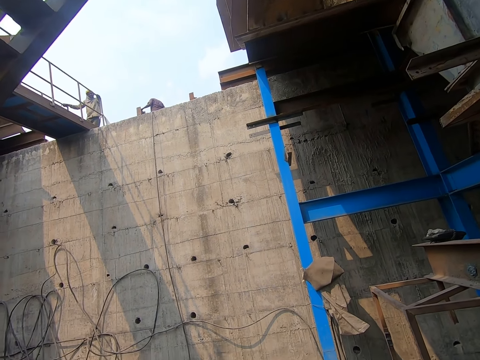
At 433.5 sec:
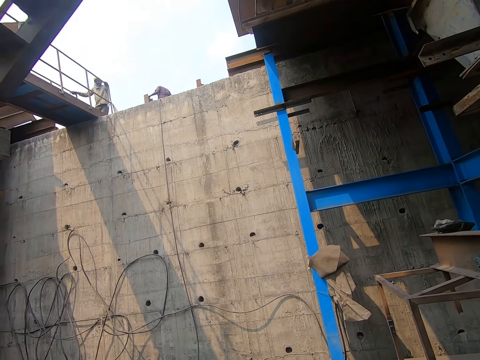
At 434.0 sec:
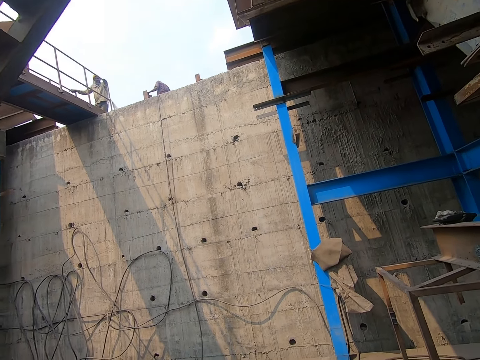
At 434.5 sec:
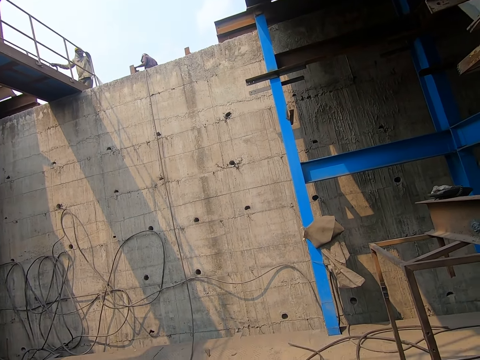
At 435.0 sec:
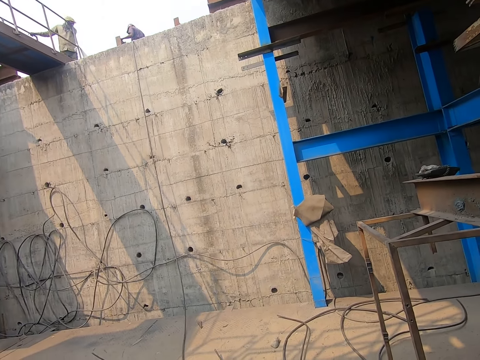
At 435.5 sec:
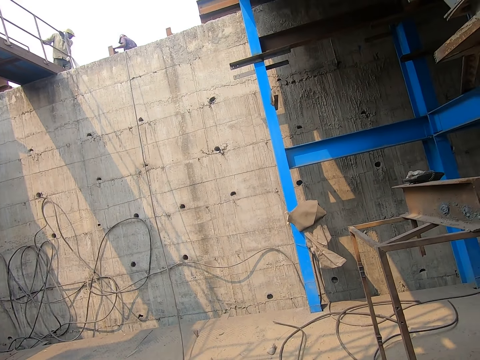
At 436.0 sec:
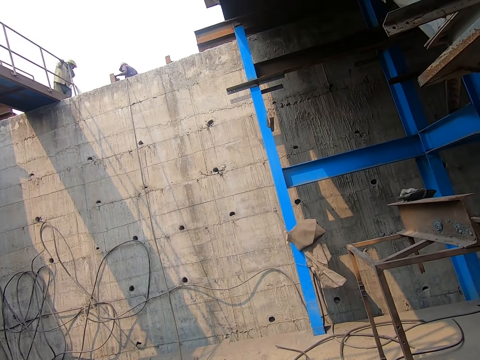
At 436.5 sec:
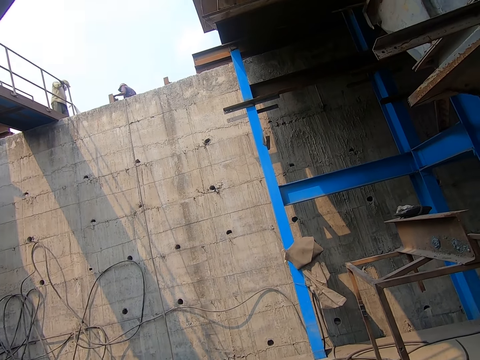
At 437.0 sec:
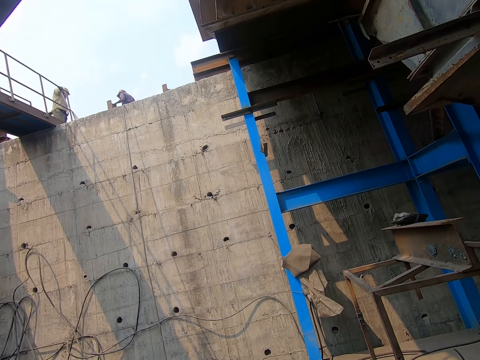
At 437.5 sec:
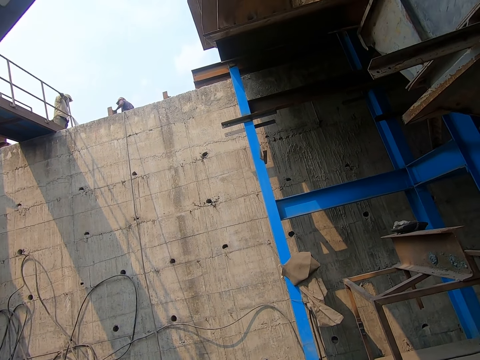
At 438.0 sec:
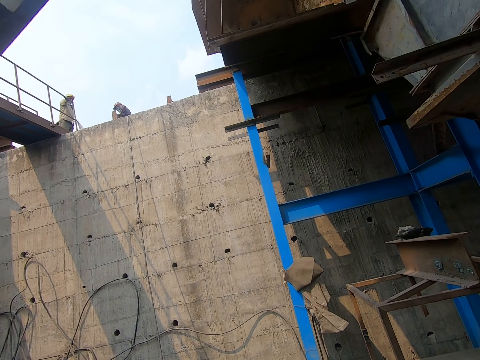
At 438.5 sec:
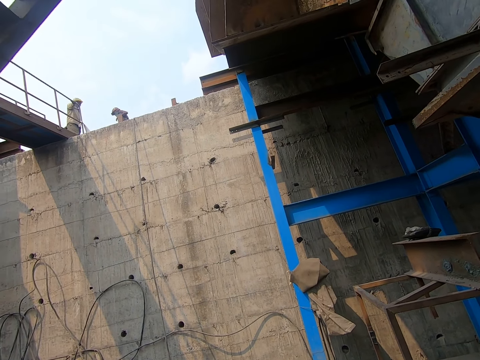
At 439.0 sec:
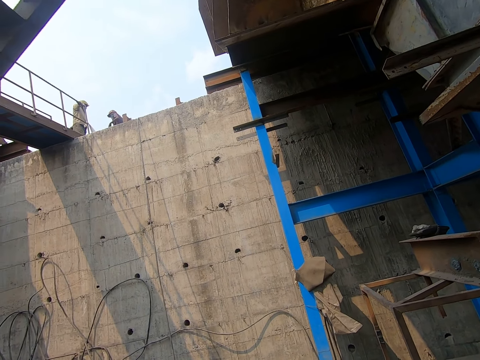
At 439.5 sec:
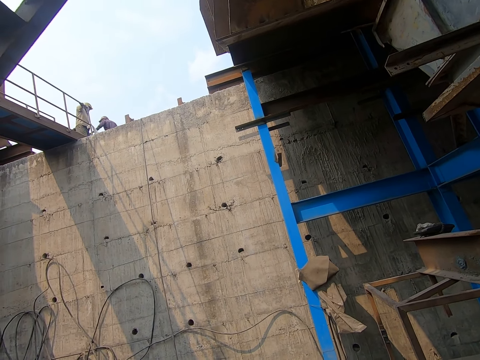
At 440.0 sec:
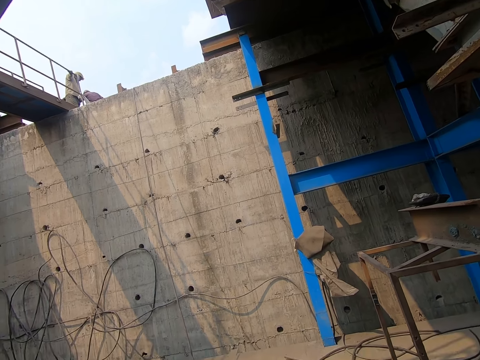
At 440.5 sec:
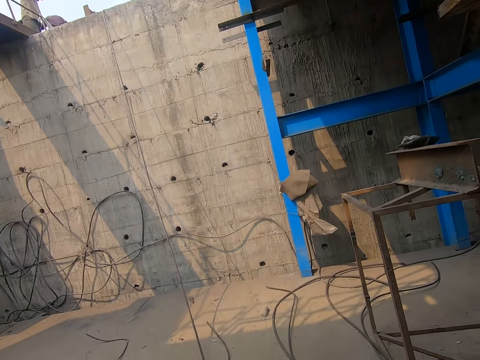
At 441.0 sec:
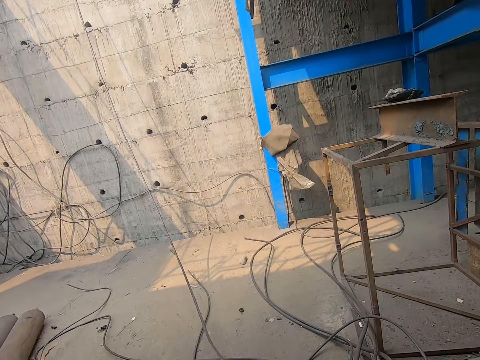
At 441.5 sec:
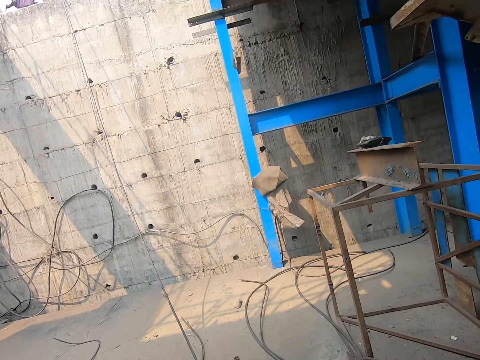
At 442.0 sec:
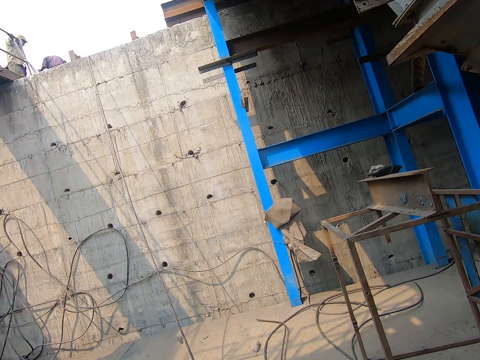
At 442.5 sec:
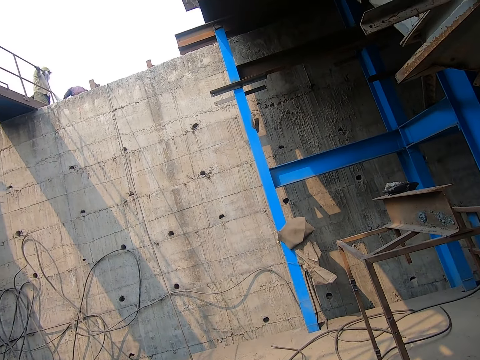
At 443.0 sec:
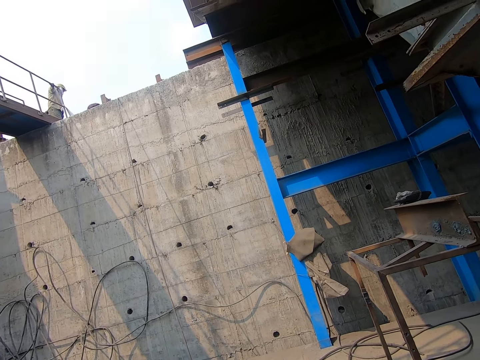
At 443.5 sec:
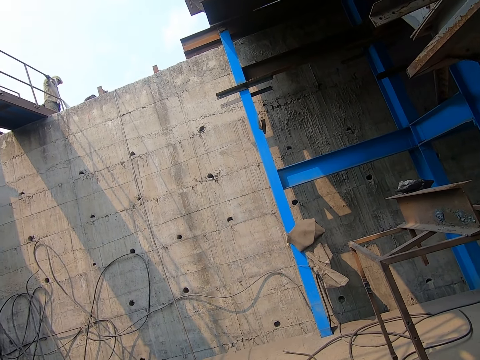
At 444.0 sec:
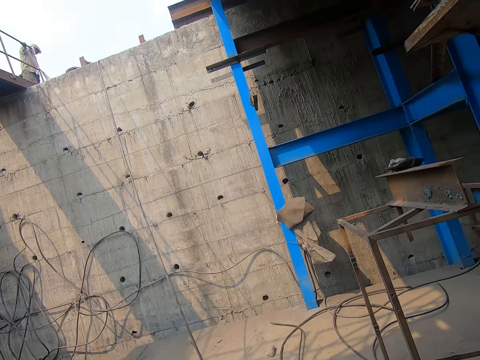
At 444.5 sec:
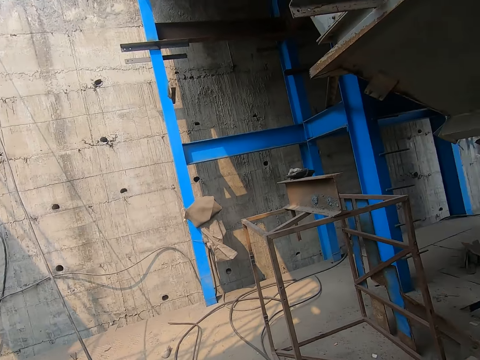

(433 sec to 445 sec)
A man stares. Another man walks around.

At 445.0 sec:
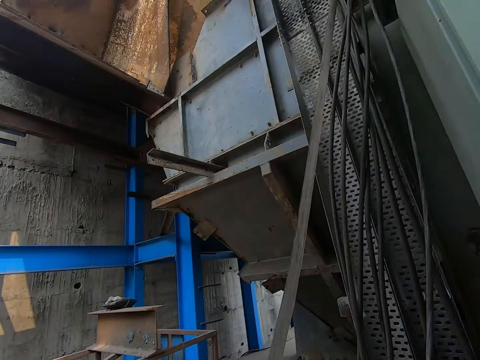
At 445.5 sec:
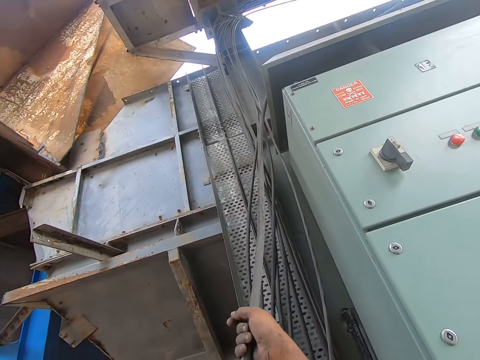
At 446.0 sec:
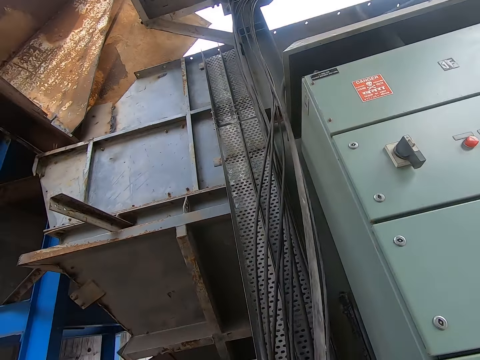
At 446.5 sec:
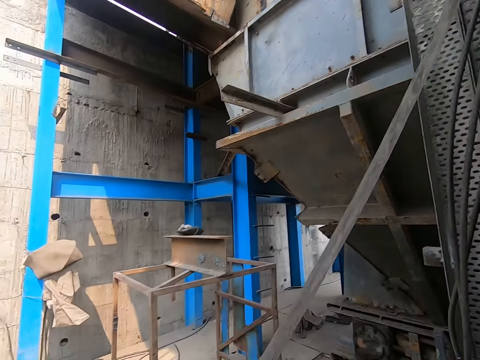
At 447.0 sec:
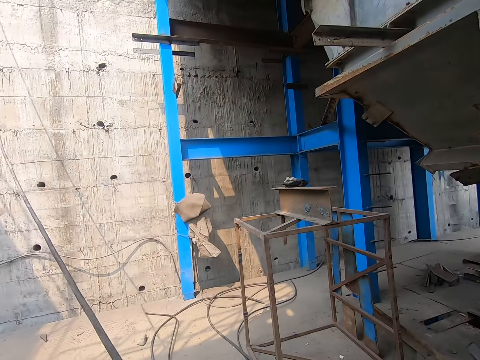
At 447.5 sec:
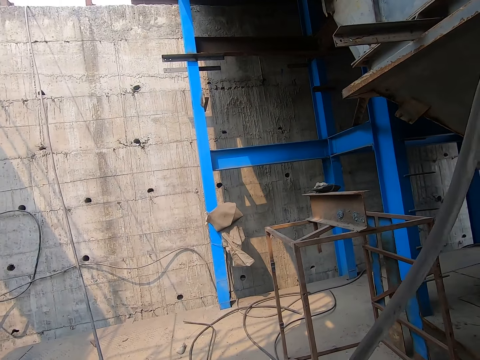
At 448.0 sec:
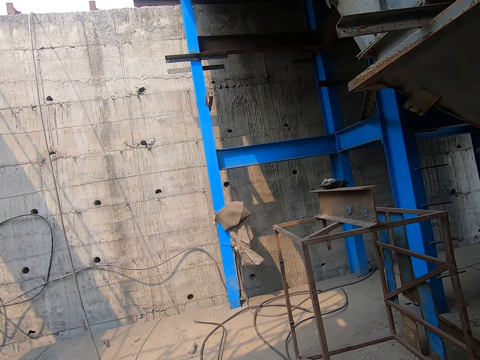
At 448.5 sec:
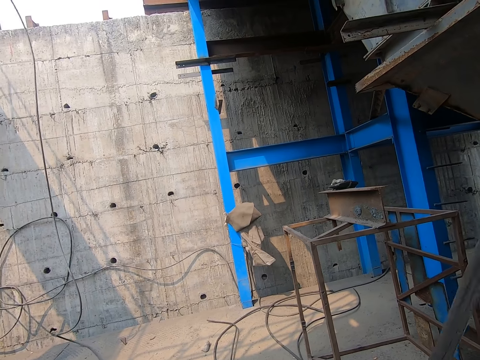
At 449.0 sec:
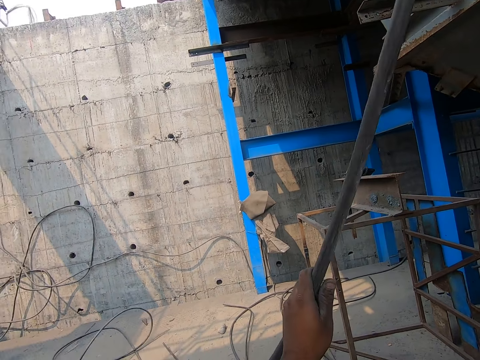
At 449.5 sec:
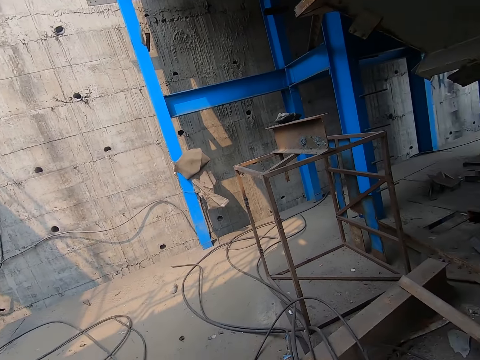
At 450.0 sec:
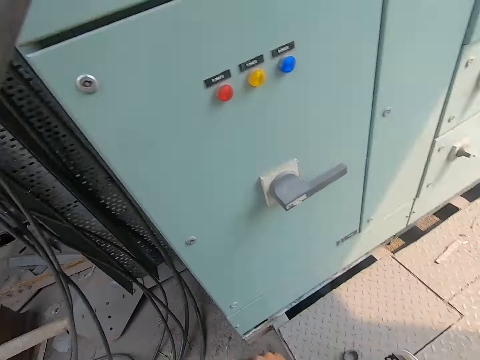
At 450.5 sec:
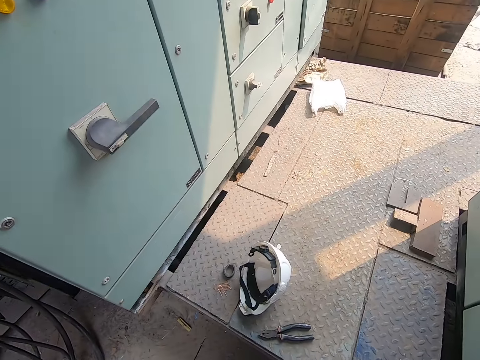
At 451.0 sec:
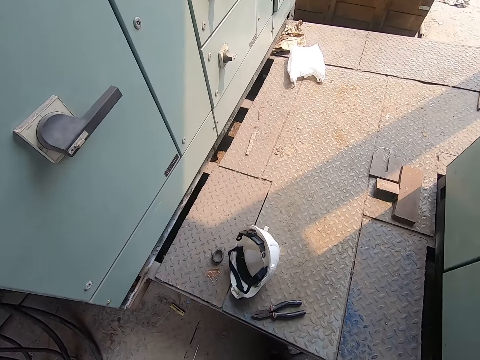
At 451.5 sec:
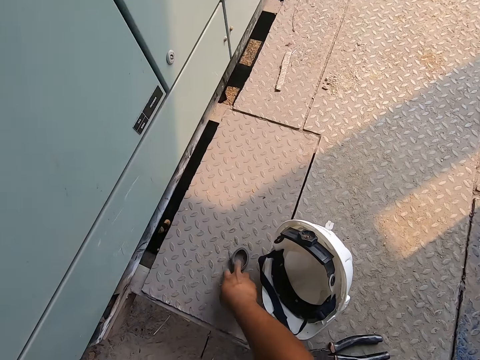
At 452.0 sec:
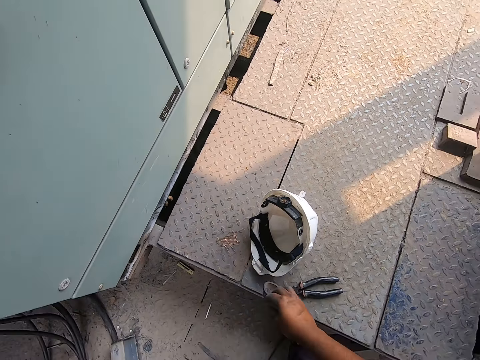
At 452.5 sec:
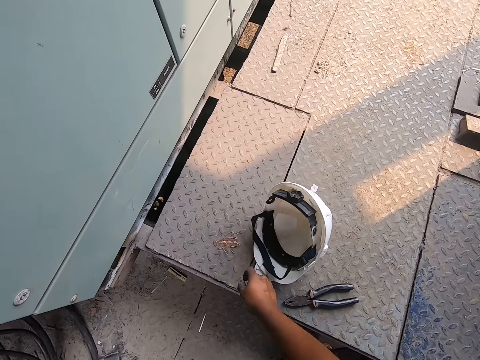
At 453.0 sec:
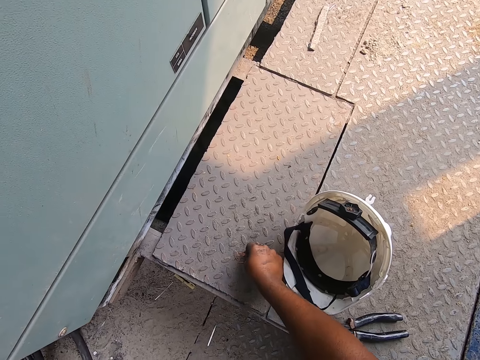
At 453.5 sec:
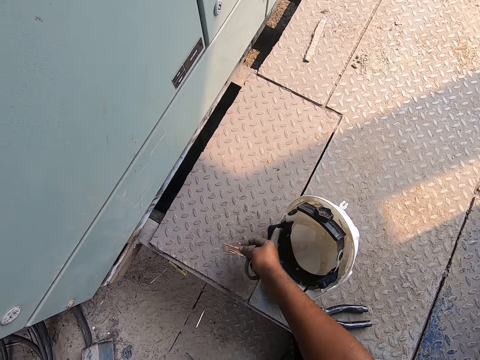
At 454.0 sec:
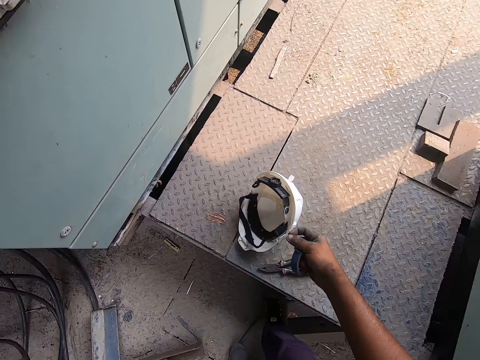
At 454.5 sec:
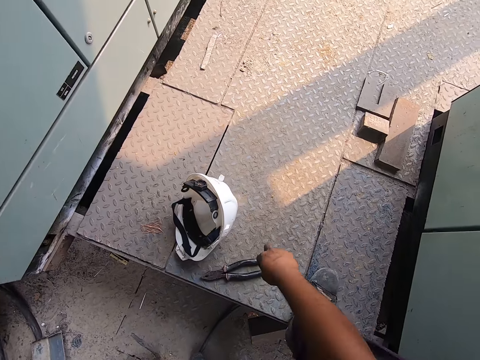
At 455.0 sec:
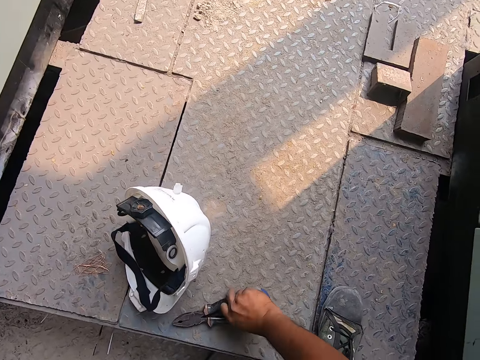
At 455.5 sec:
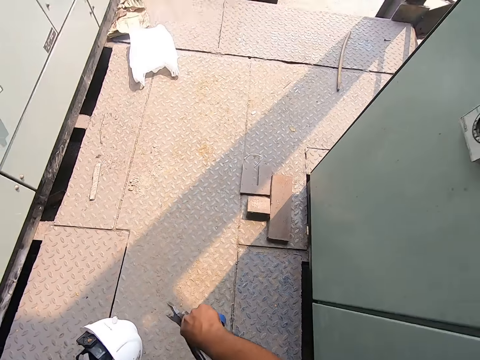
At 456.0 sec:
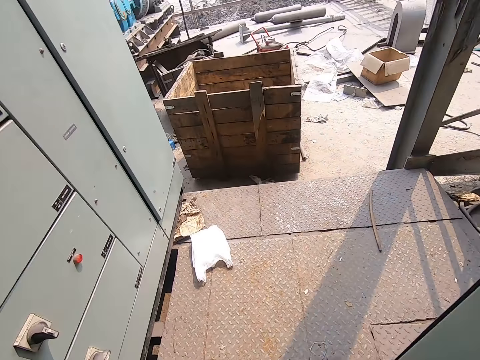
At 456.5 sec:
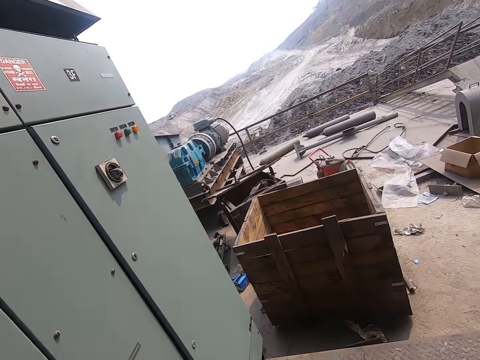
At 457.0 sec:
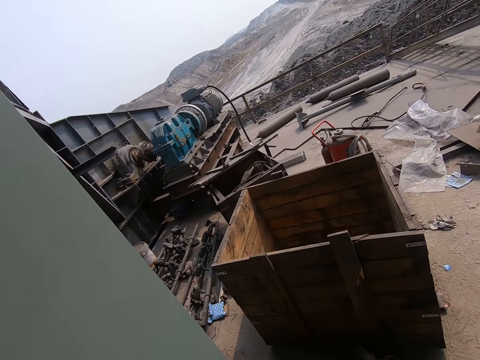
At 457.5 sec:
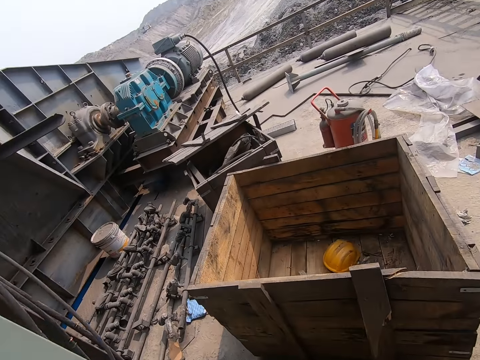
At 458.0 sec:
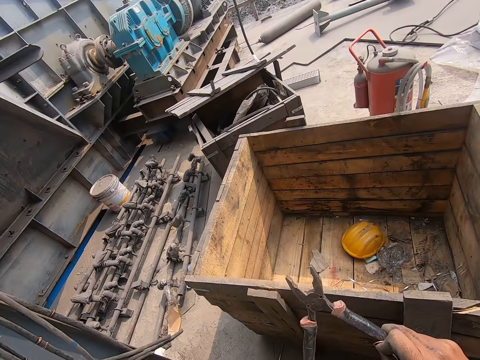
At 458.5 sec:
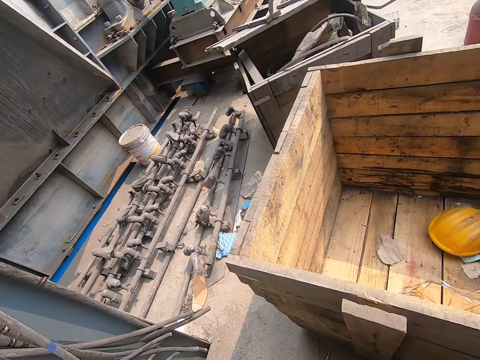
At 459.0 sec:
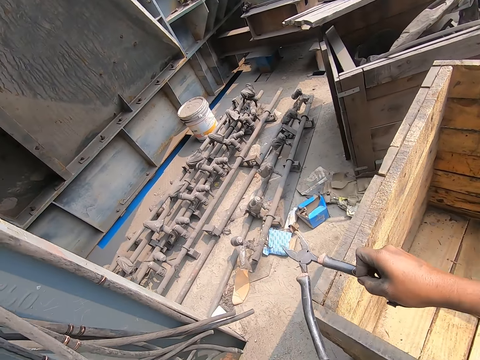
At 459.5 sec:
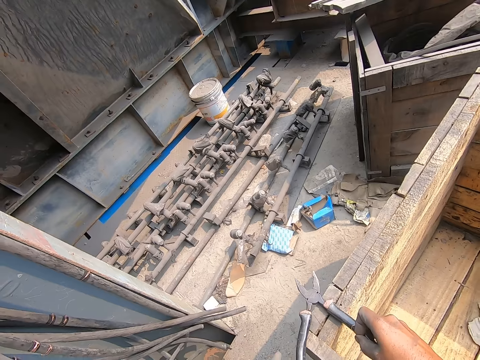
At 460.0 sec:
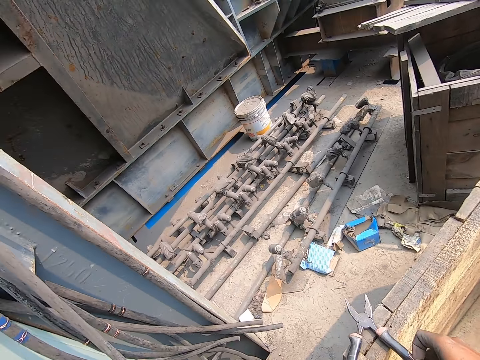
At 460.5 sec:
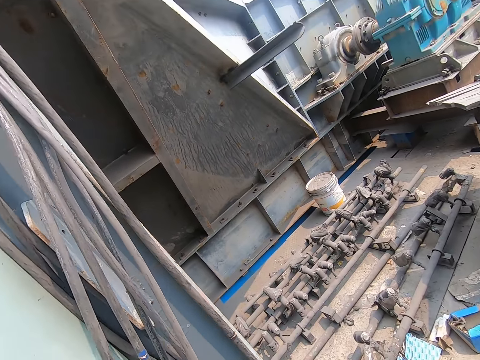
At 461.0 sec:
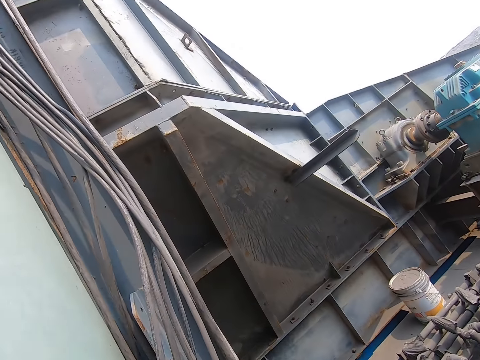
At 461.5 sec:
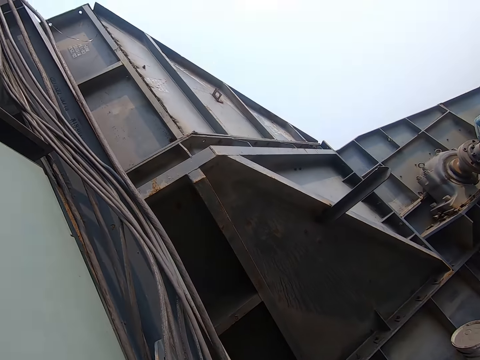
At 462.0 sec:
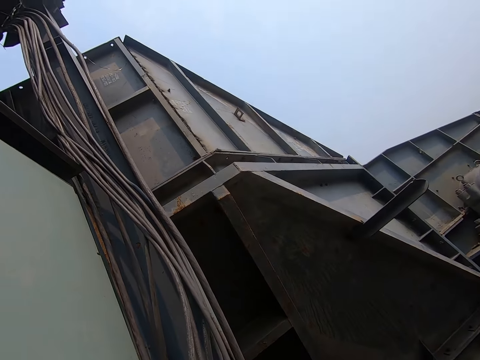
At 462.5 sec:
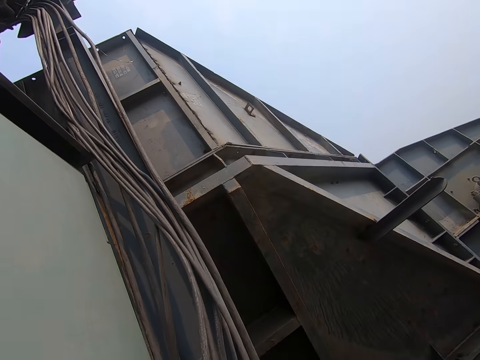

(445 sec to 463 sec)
The camera wearer pulls the electricity cable with his left hand. A man drops the cable on the fence with both hands. The camera wearer picks the masking tape from the metal floor with his left hand. He picks a copper wire from the metal floor with his right hand. He picks the pliers from the metal floor with his right hand. He walks around. He drops the pliers on a wooden box with his right hand. He interacts with another man.
